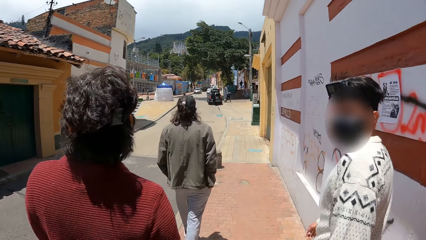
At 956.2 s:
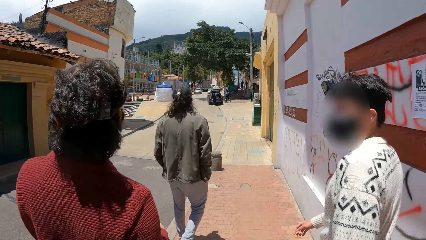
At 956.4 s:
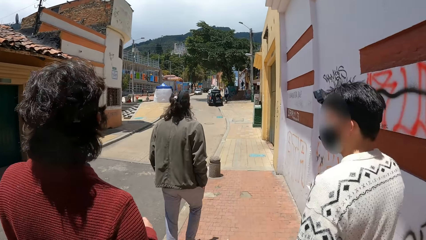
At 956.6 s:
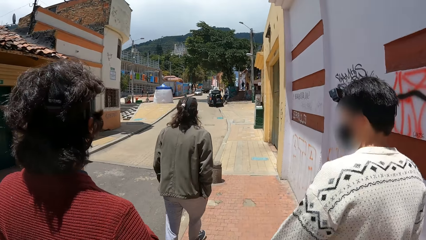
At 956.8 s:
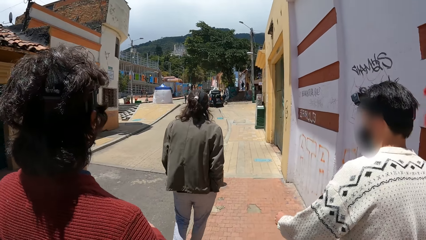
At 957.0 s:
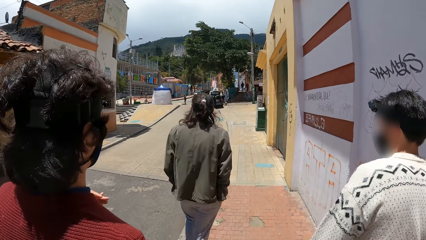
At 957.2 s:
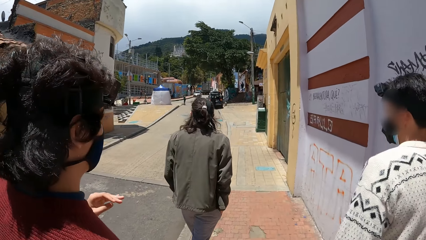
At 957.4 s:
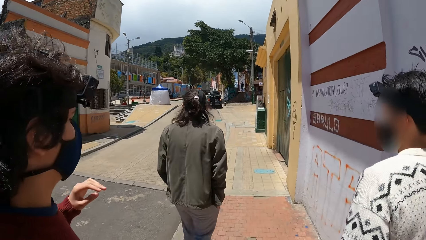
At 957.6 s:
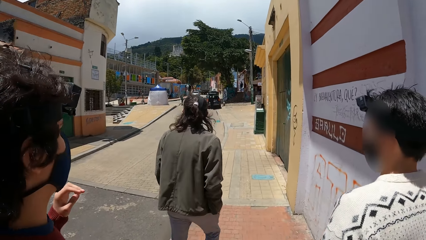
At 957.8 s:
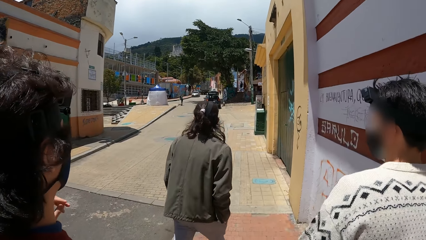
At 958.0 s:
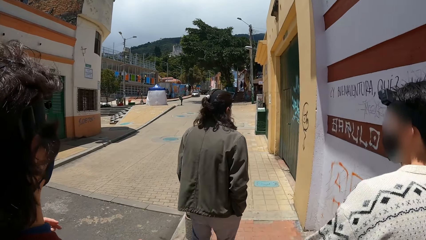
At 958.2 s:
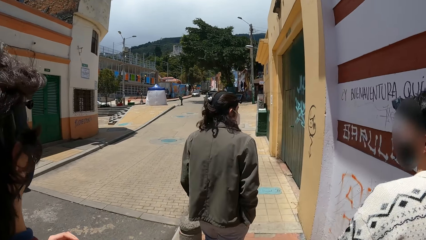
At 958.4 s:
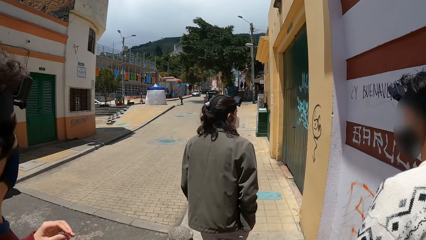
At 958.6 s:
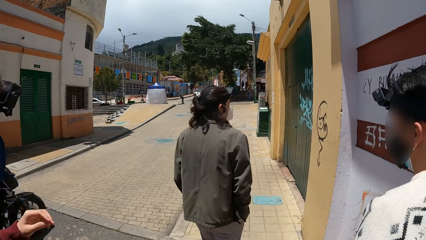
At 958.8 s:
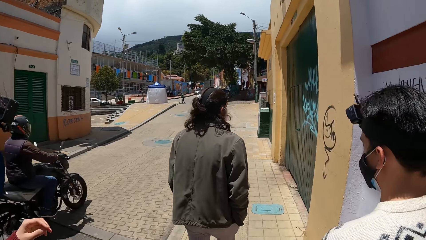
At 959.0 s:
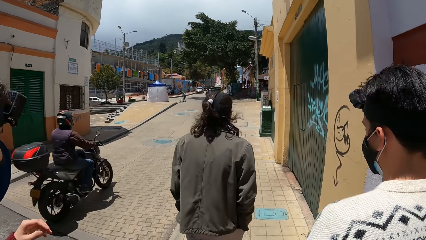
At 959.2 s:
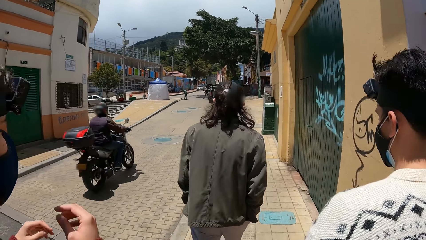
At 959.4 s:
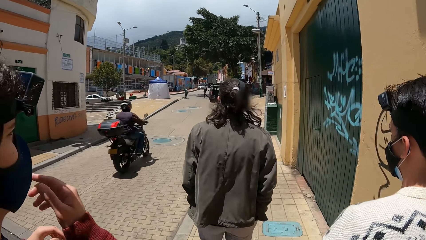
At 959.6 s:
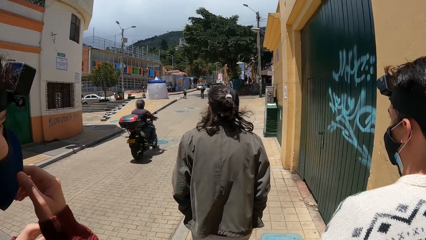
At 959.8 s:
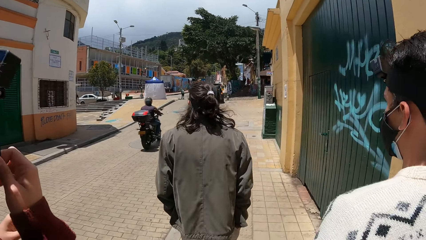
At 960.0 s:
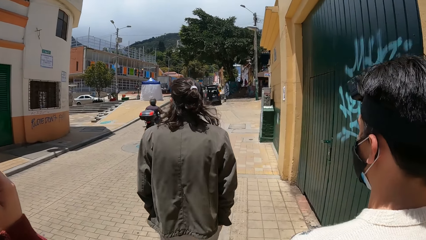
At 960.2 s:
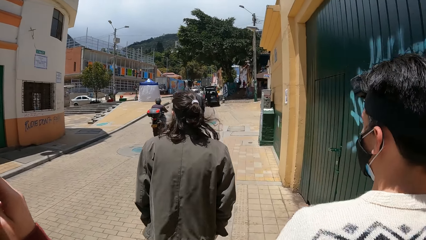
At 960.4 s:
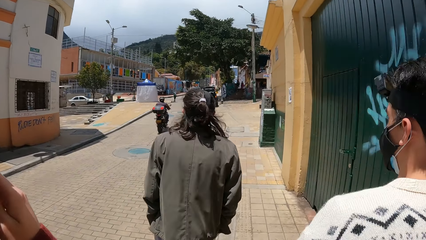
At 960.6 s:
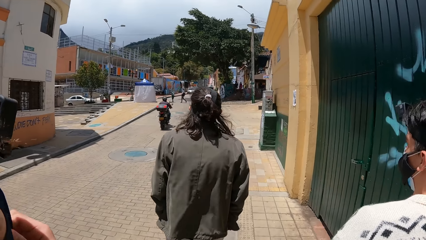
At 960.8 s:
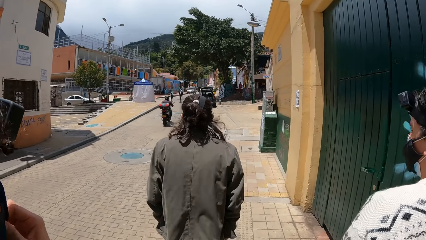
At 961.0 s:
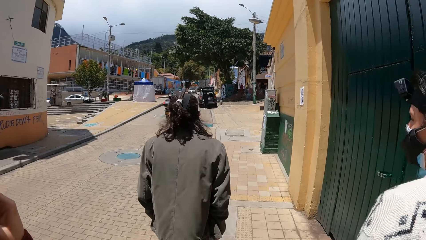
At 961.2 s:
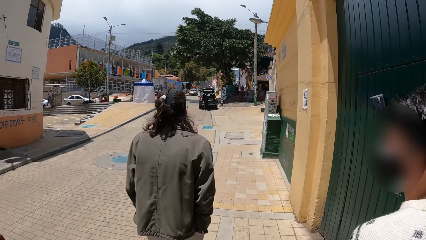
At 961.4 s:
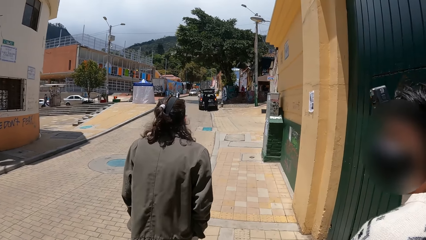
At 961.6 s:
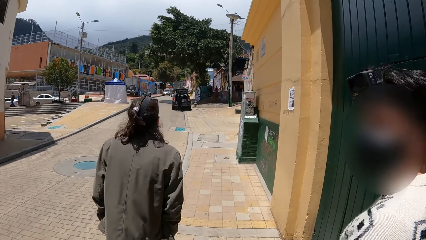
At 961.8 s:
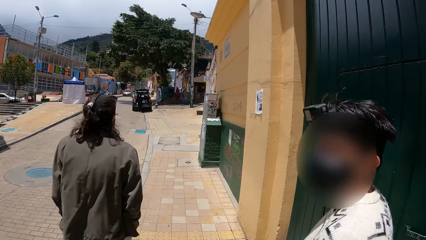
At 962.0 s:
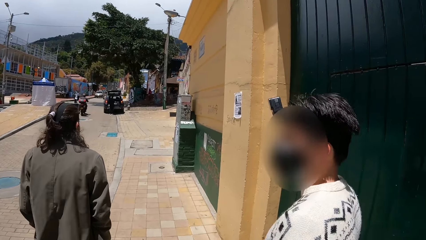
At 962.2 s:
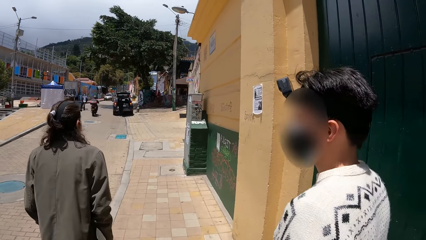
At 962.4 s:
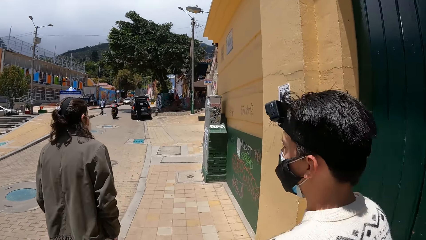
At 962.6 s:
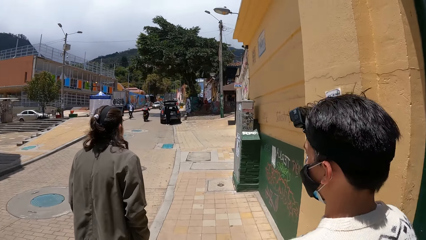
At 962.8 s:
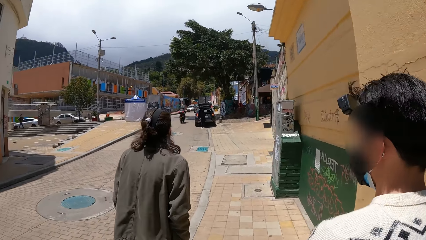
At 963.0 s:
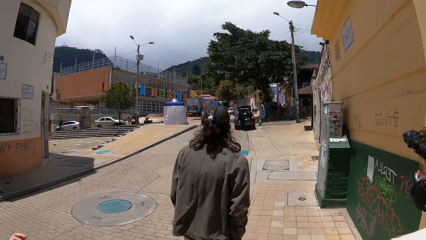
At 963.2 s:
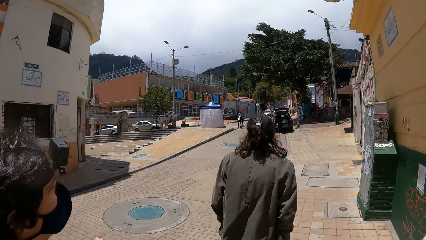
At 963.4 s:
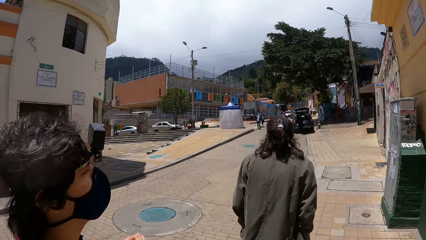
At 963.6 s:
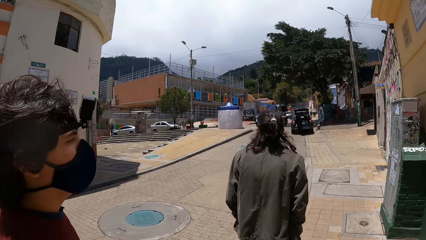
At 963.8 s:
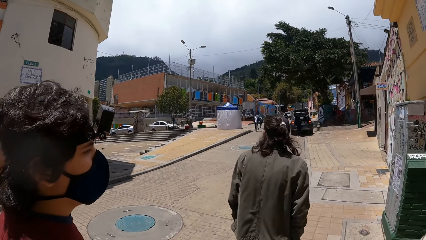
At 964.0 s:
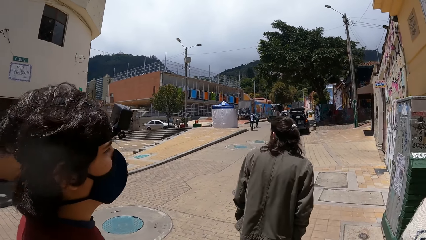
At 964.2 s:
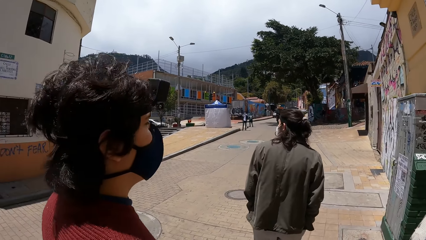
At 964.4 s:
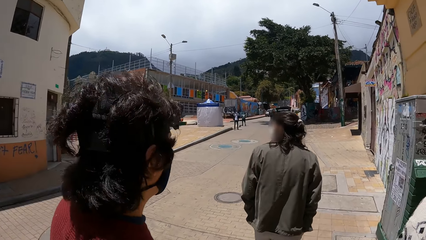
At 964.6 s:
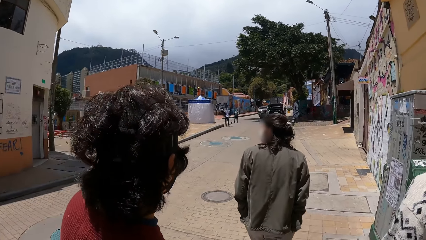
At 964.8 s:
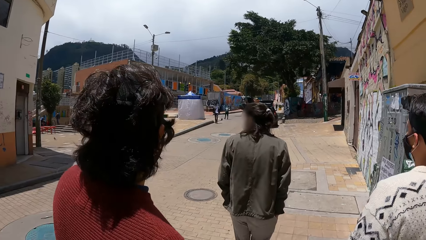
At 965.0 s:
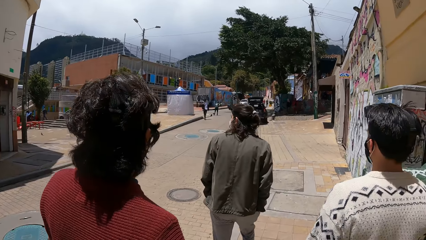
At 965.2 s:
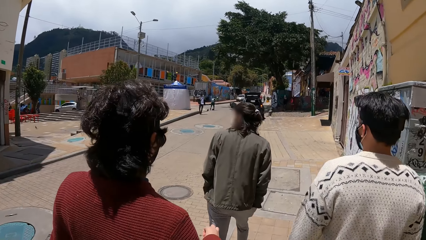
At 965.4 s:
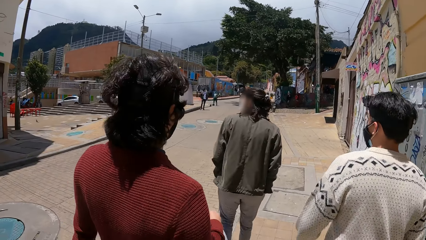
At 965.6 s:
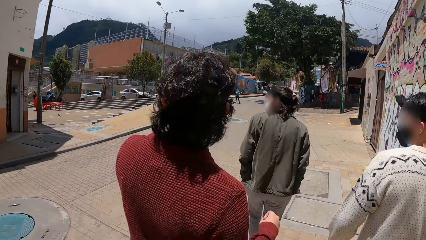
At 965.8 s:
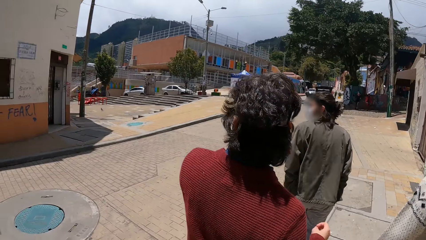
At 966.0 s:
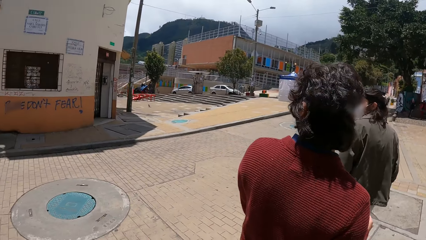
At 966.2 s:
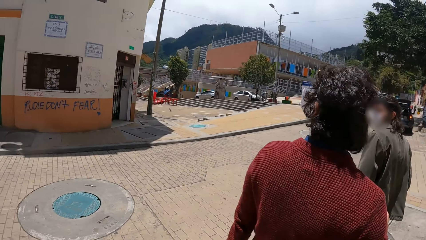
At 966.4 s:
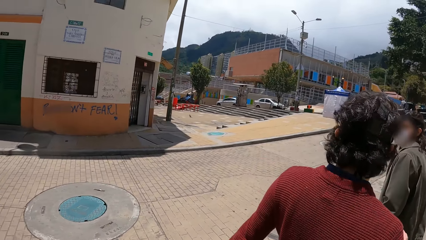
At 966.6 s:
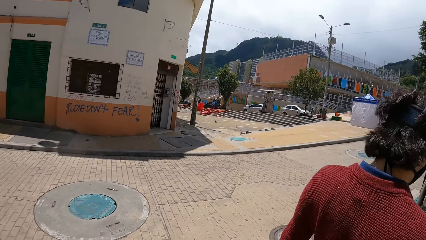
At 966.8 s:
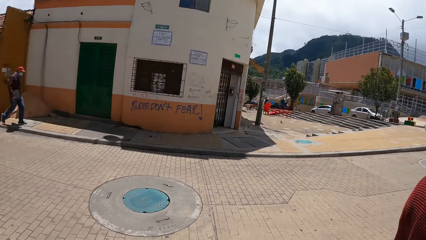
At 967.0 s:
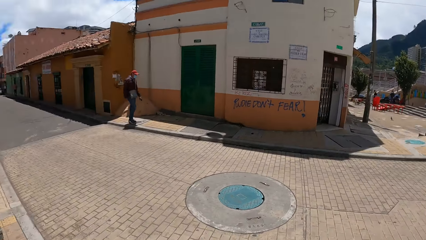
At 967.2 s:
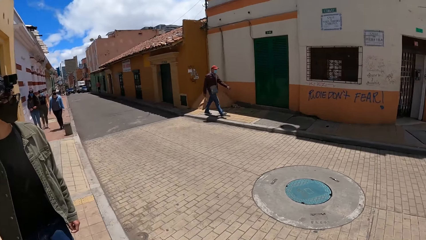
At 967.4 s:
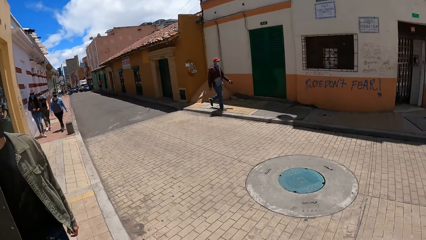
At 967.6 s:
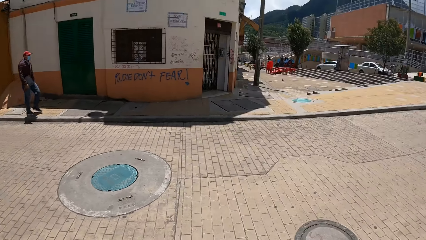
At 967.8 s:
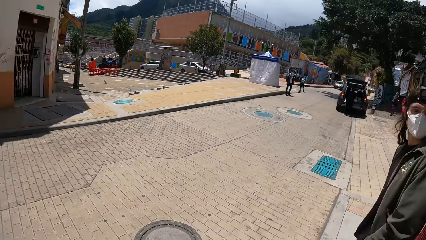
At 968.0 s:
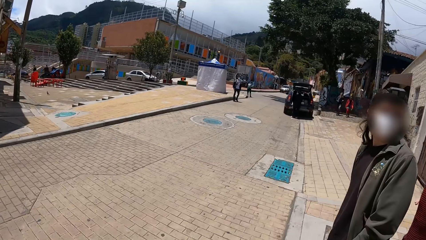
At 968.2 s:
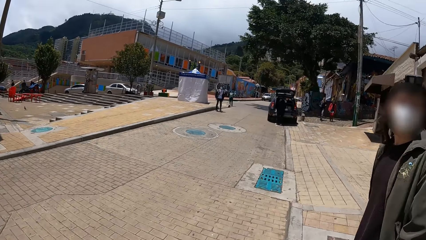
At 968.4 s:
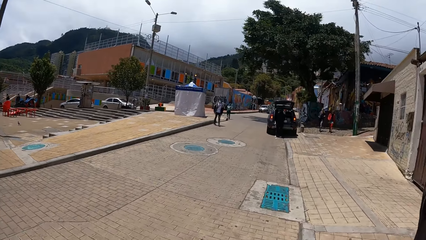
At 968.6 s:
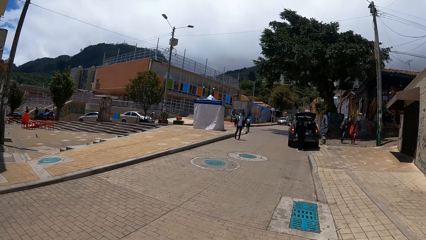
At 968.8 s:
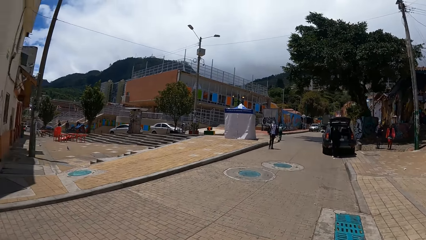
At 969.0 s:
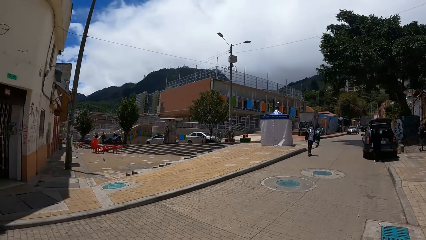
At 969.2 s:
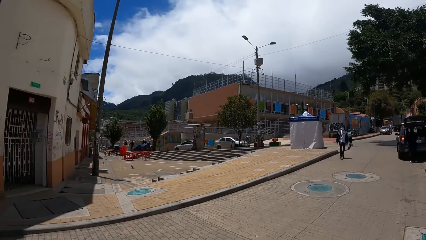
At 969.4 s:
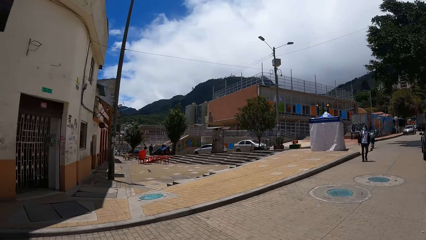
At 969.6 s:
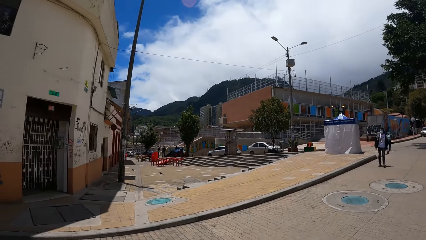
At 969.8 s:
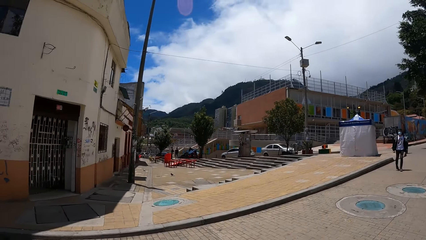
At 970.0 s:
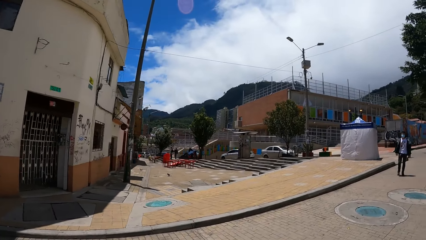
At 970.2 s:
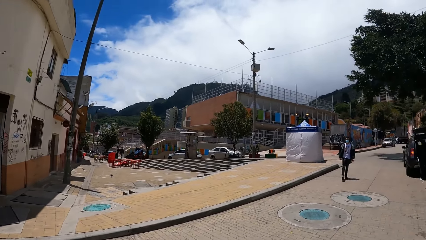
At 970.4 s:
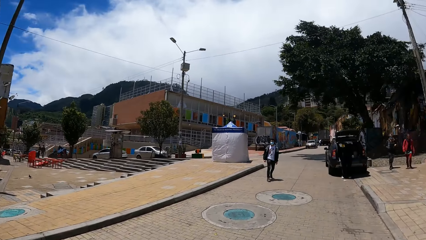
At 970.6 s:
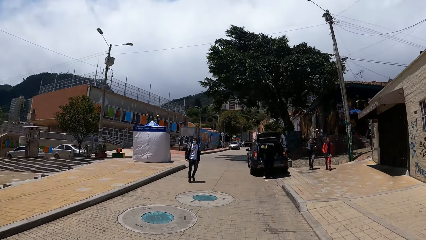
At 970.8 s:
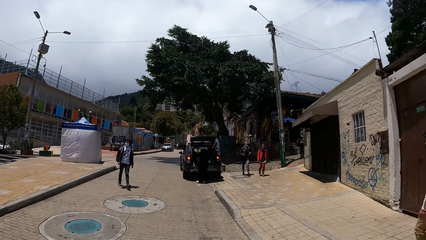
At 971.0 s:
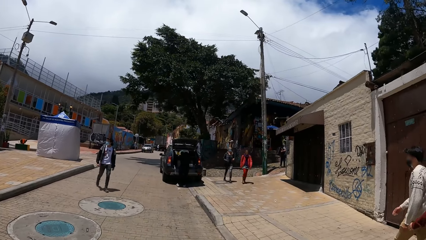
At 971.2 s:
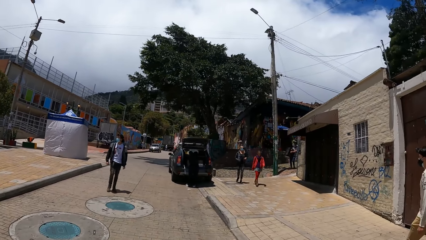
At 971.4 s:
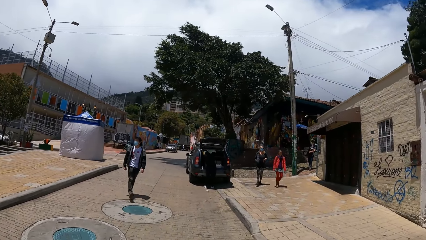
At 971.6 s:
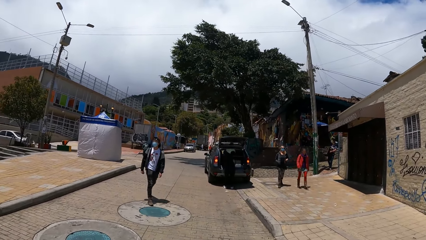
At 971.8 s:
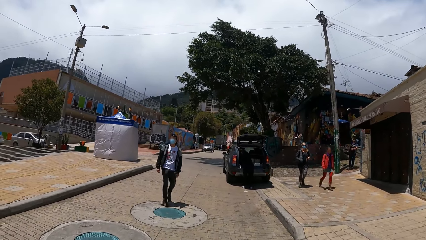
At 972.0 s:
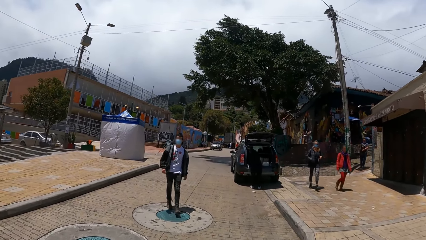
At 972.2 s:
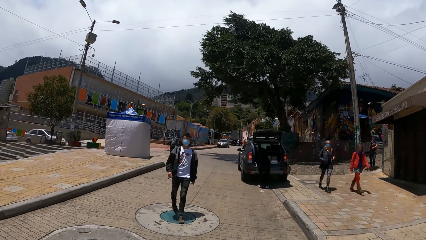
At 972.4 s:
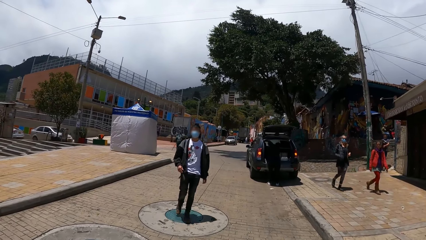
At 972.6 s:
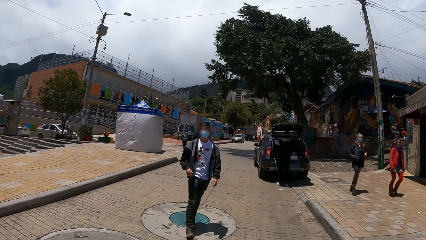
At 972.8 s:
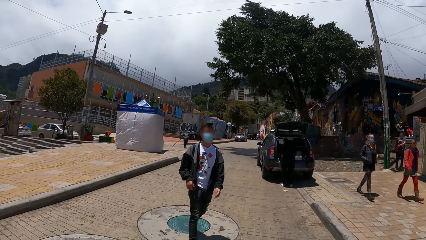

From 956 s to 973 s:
A black motorcycle rides past the camera wearer and the group of people. The man adjusts the face mask on his face with his right hand.
